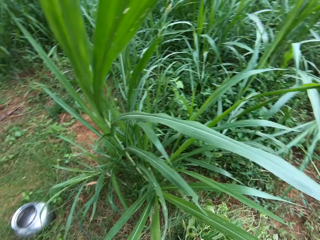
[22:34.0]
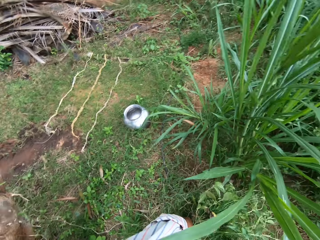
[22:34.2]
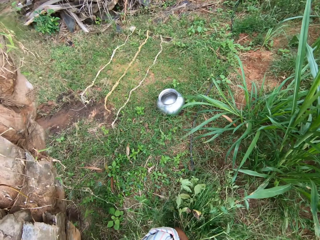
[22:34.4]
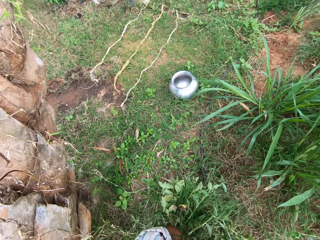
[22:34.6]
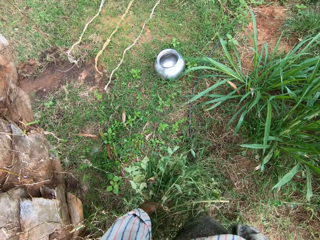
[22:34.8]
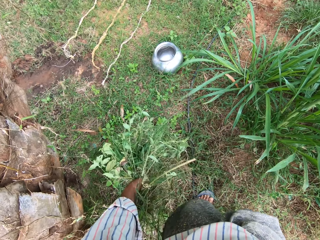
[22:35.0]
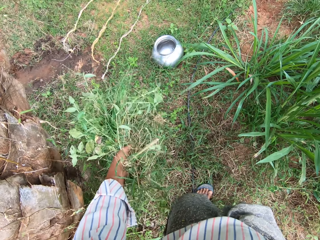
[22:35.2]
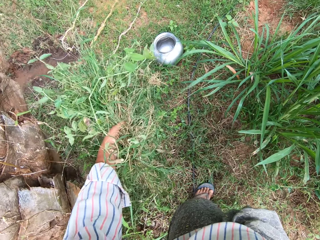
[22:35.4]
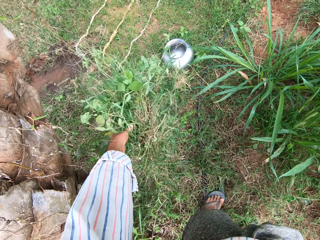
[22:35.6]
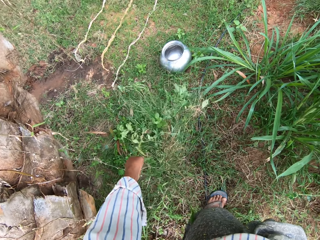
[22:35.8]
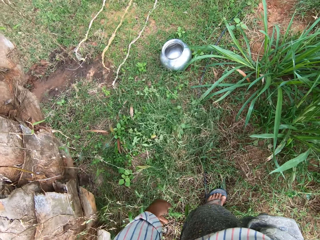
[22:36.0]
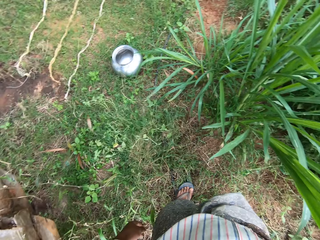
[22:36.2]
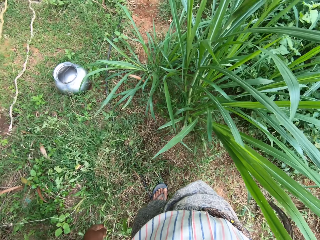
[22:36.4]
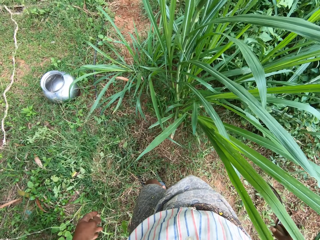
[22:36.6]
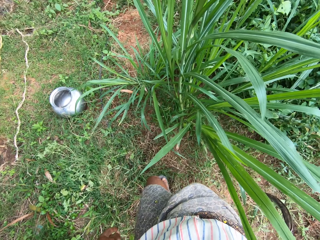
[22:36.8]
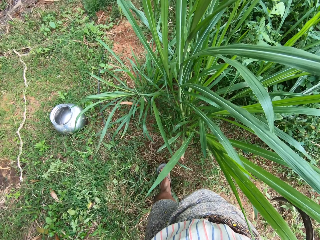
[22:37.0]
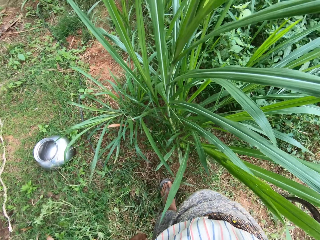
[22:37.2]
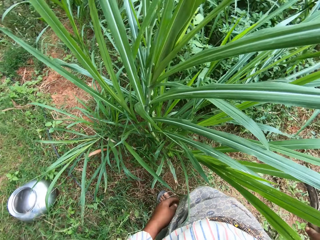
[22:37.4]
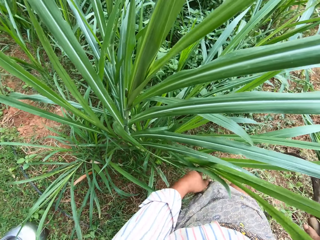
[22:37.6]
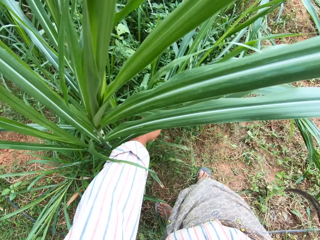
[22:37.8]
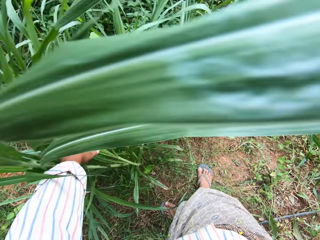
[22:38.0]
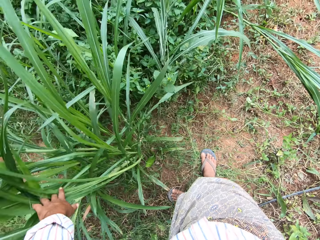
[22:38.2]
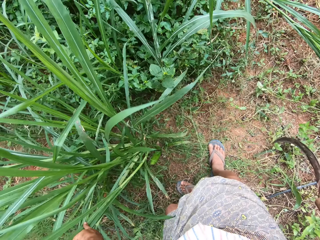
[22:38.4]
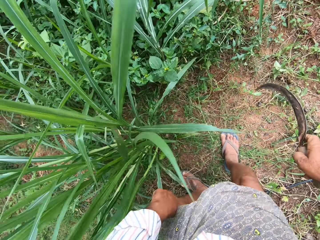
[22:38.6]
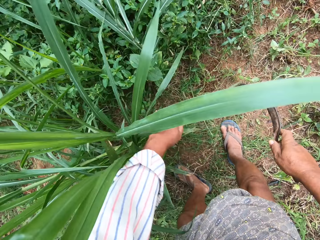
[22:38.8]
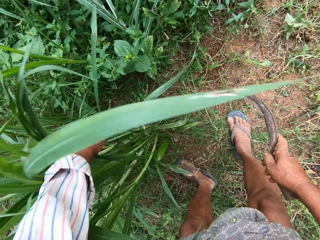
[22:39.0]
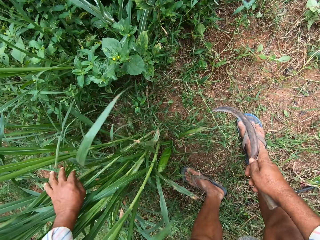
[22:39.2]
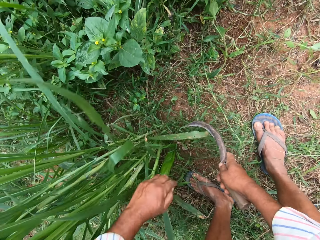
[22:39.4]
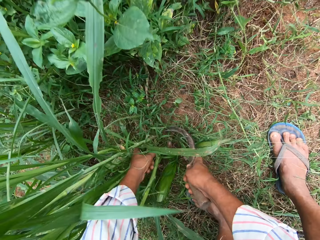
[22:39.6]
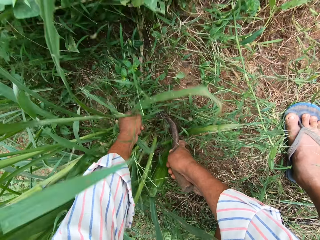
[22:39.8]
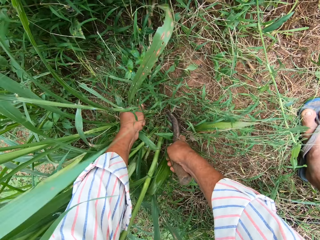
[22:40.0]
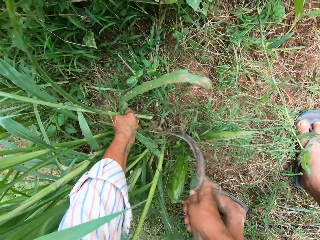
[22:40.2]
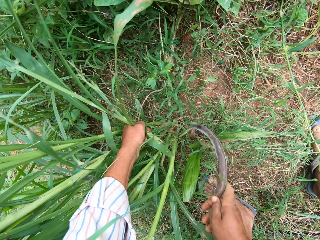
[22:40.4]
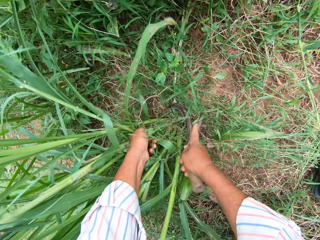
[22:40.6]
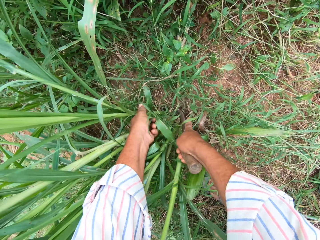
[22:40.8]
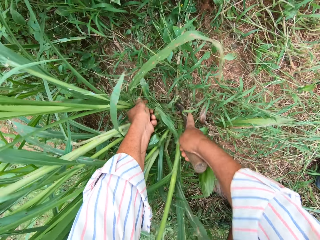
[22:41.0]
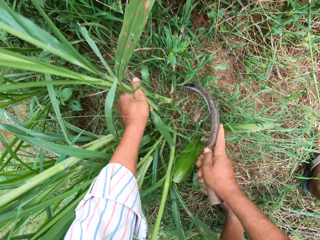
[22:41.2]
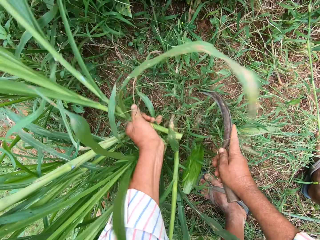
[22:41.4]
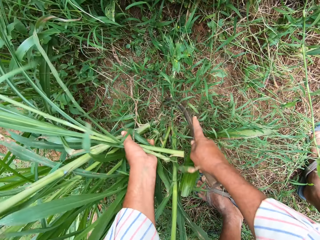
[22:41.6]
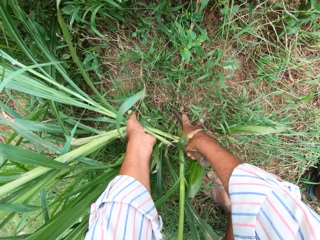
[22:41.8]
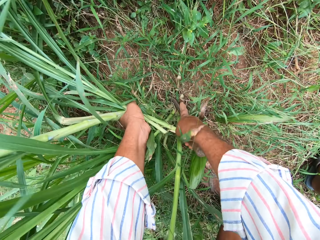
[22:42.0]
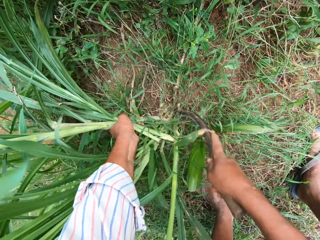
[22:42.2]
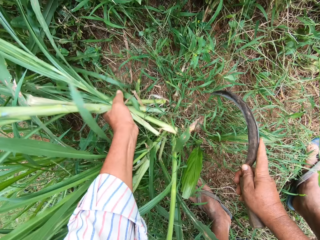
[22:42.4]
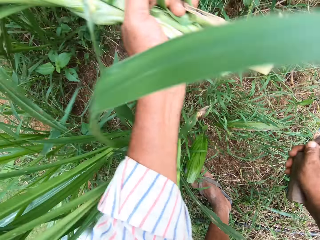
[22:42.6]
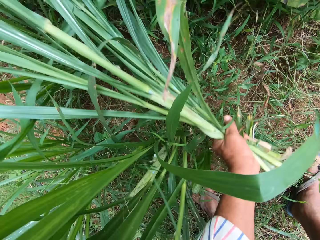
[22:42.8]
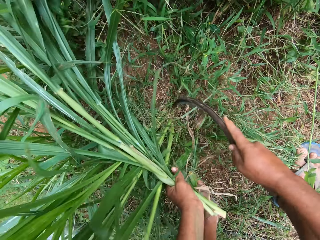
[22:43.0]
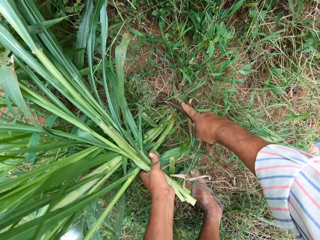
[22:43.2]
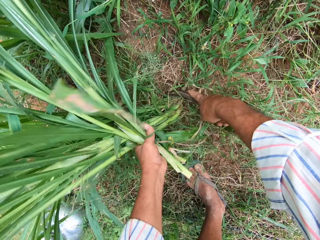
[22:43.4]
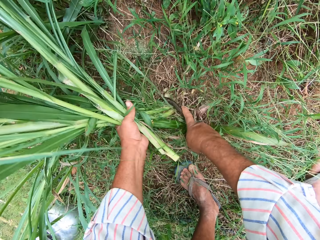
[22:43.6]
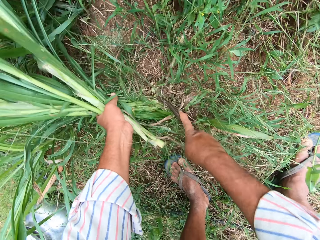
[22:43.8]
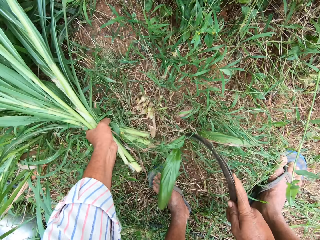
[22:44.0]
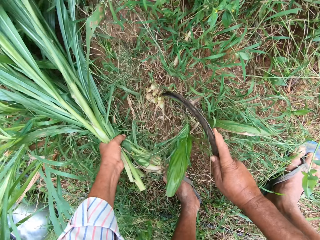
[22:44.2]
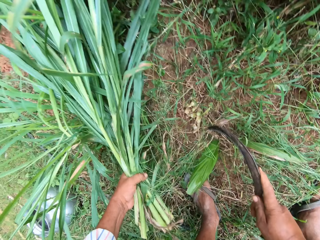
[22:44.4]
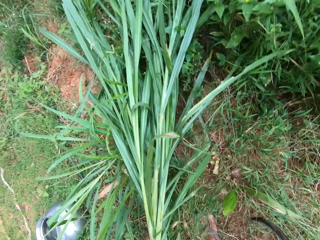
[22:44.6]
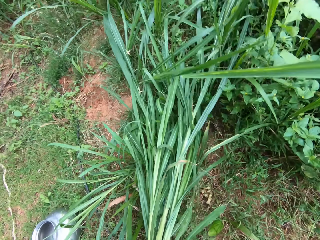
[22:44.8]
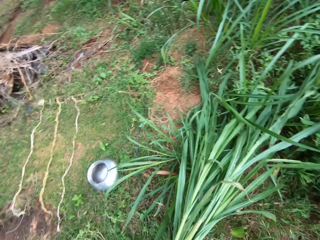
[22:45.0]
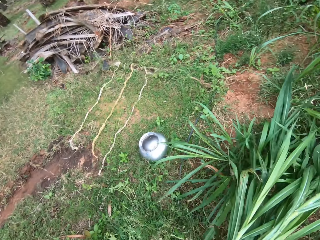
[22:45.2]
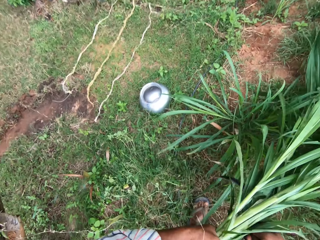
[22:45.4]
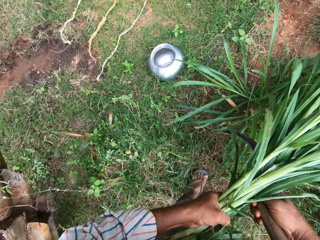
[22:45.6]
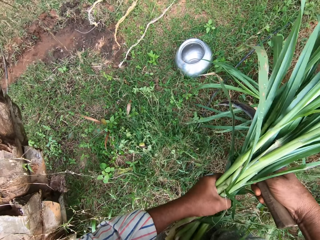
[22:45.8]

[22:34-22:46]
The camera wearer holds the grass. He drops a bunch of cut grasses in his hand on the floor. He holds the fodder. He cuts the fodder with the sickle tool. He cuts grasses repeatedly.

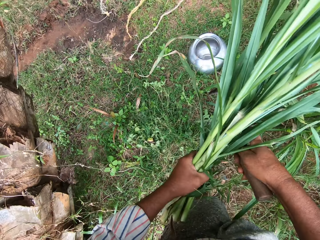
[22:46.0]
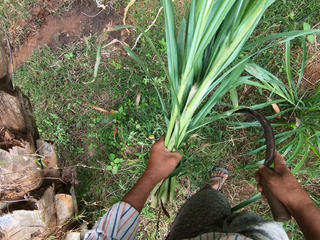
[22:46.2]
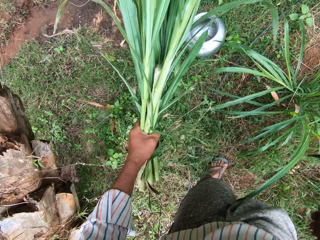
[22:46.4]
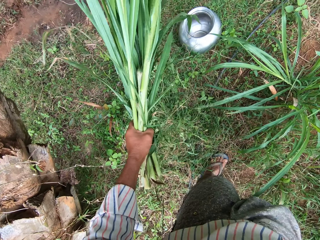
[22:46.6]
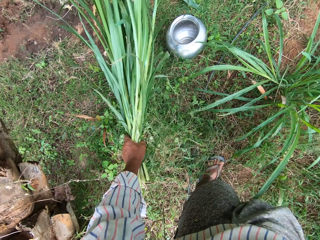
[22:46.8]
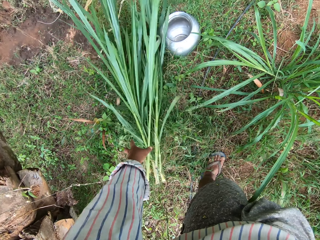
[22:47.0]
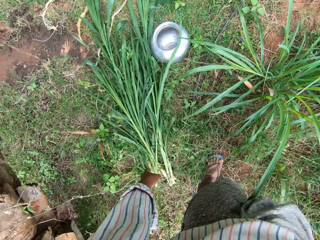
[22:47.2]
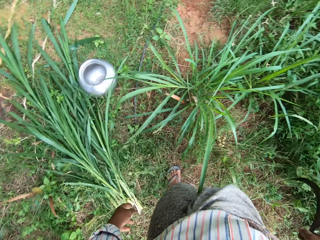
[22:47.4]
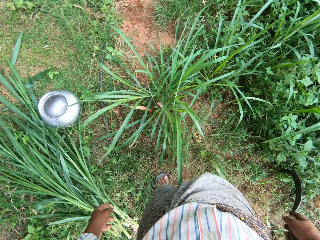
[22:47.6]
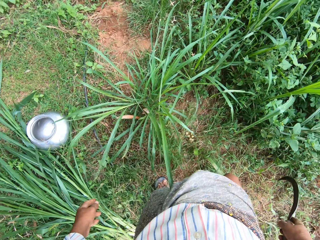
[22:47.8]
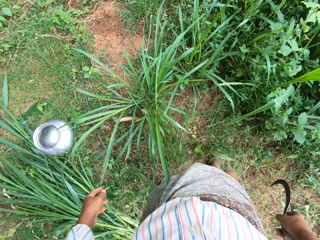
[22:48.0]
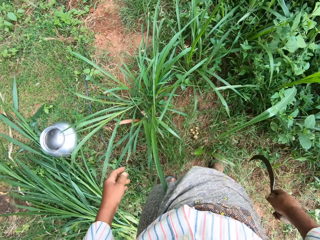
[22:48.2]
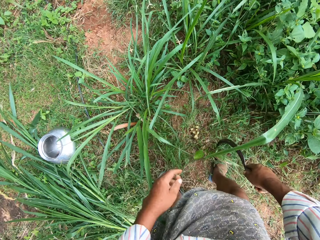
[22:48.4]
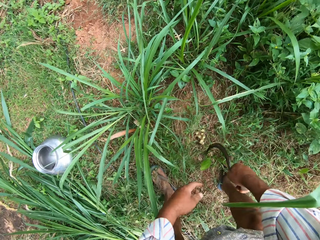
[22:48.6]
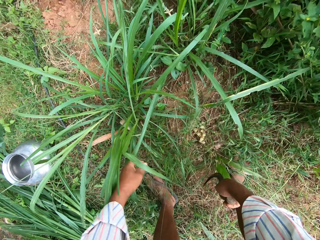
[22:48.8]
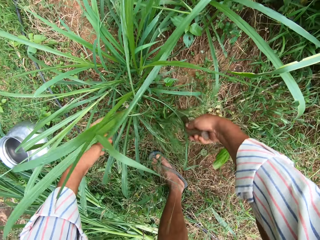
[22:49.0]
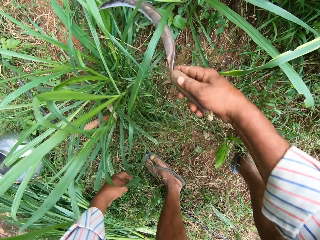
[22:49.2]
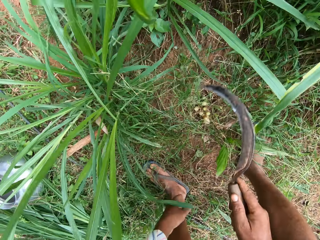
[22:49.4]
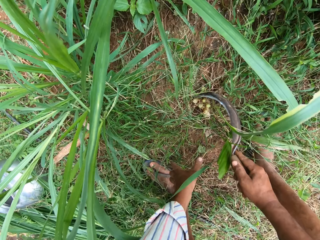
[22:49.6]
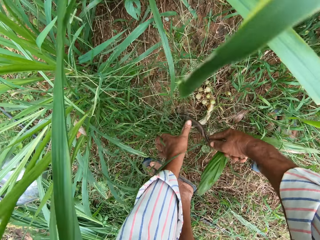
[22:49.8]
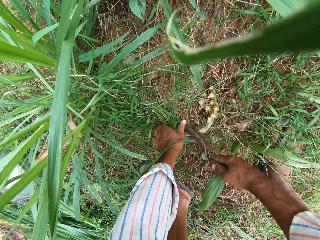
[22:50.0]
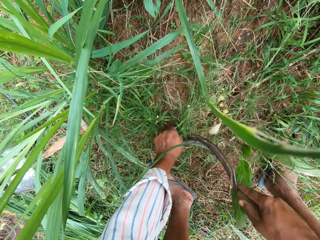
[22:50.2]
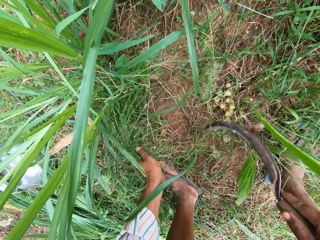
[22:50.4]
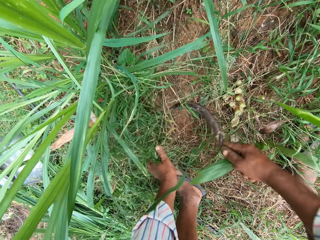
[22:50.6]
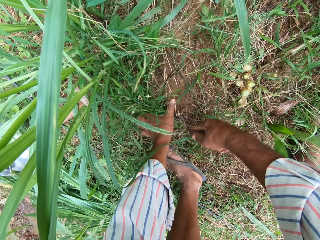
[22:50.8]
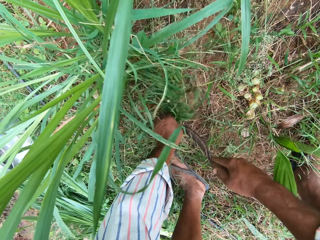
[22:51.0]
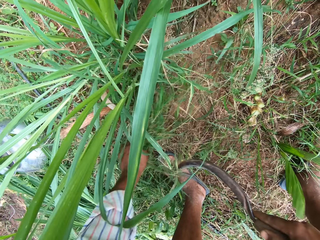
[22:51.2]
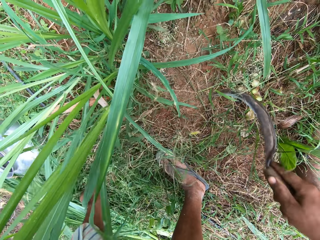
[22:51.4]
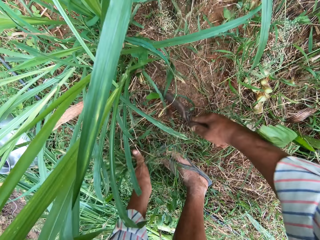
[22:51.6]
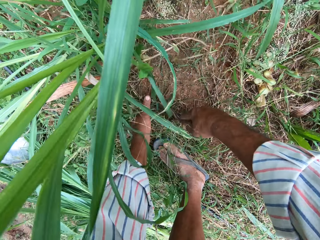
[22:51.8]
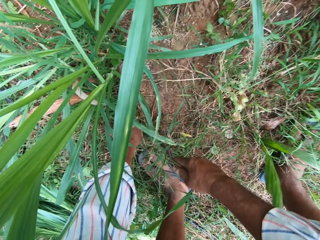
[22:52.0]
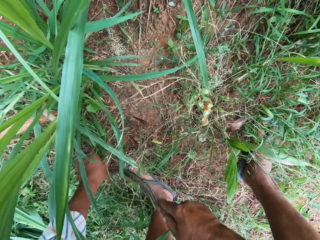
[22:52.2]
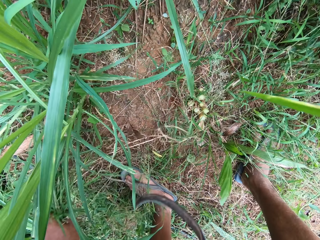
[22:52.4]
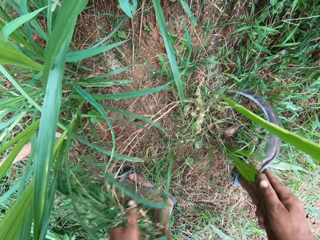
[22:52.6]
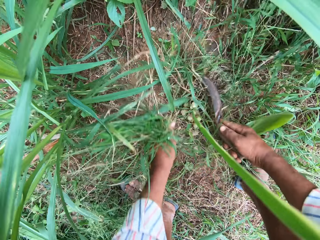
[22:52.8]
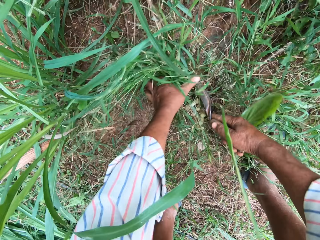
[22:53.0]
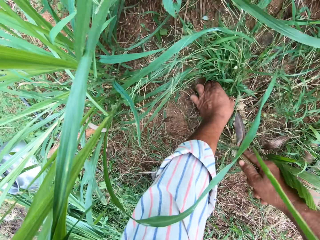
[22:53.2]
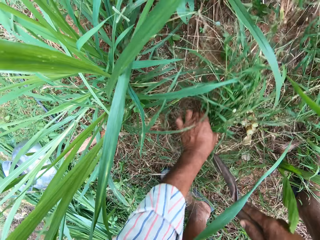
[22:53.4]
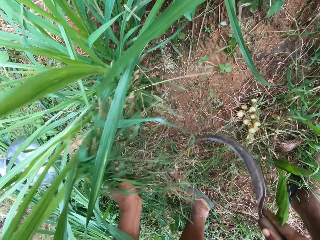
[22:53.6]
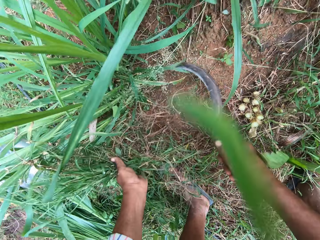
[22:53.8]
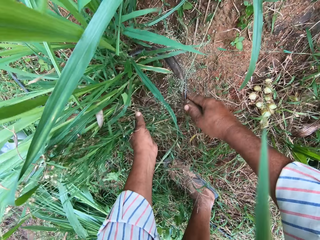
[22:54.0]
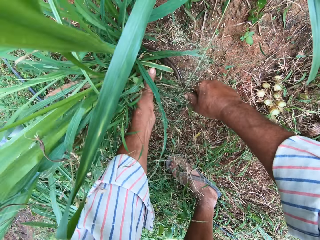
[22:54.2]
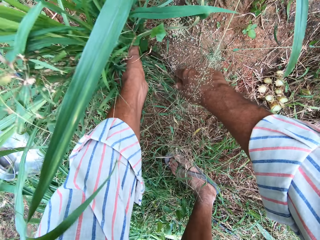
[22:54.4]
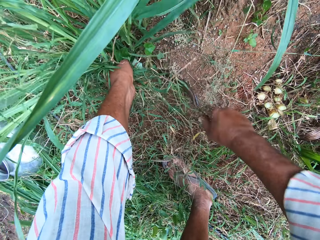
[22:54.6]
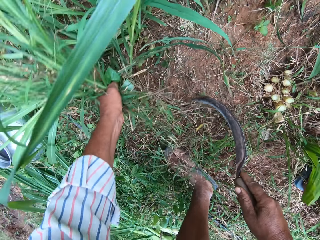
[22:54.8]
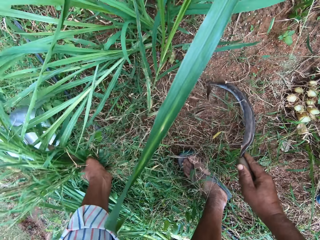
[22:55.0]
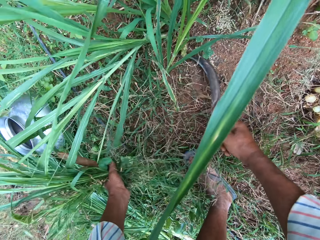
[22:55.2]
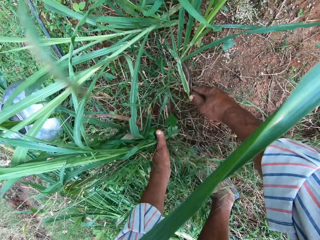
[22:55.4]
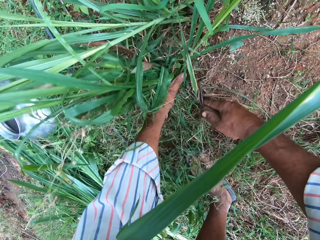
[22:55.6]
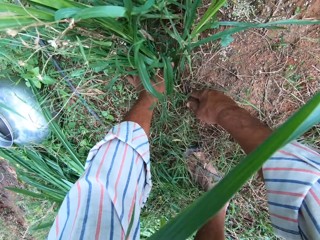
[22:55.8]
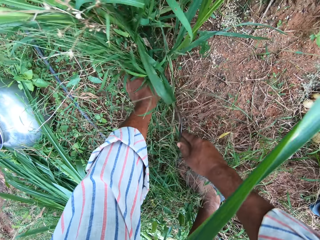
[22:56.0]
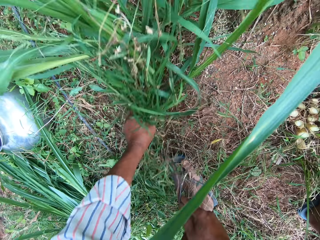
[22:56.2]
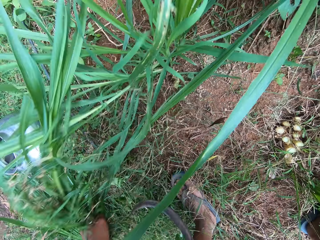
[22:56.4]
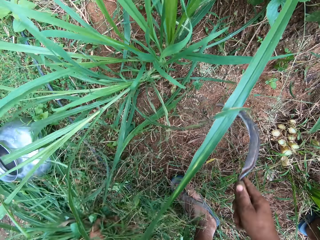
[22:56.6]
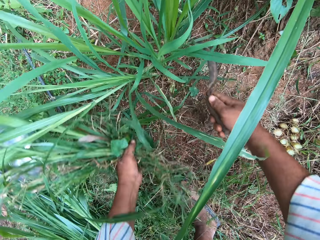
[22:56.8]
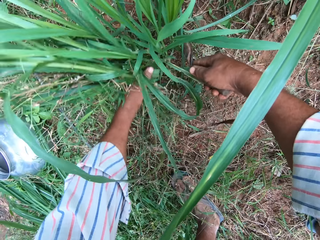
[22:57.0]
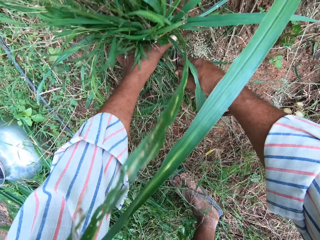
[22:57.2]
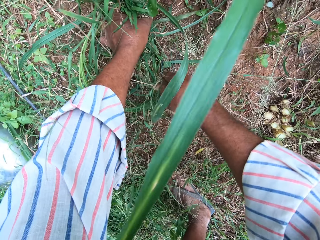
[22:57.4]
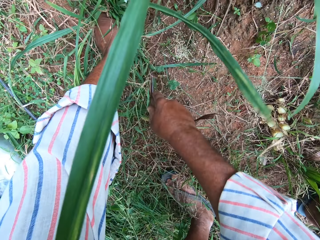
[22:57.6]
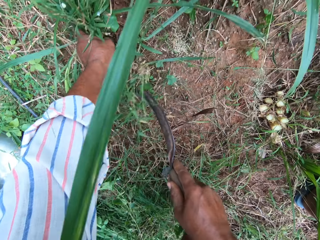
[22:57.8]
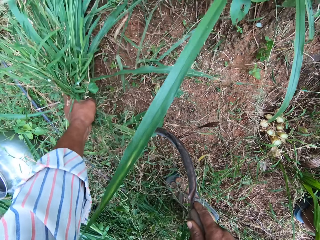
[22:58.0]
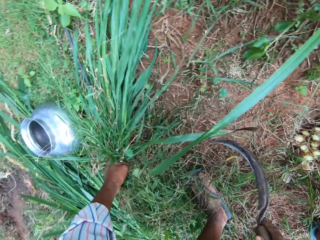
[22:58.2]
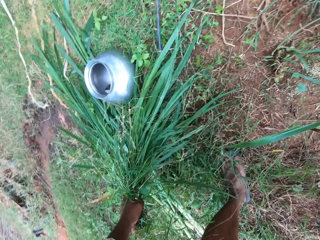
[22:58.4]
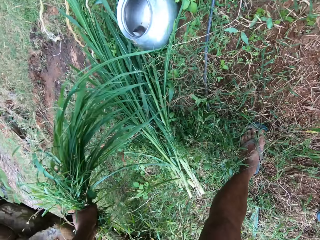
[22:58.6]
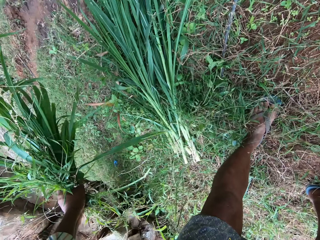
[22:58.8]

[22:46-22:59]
The camera wearer drops grasses on the floor. They grab the grasses. They cut the grasses. They cut the grasses repeatedly.
